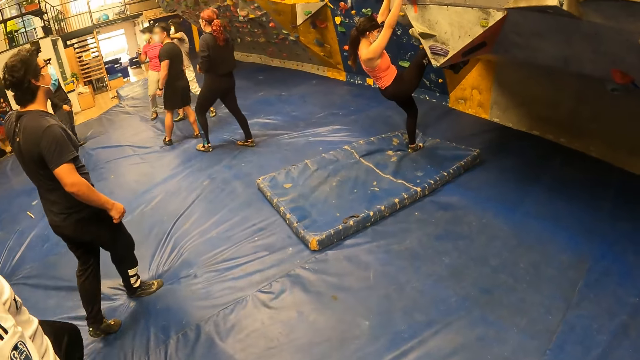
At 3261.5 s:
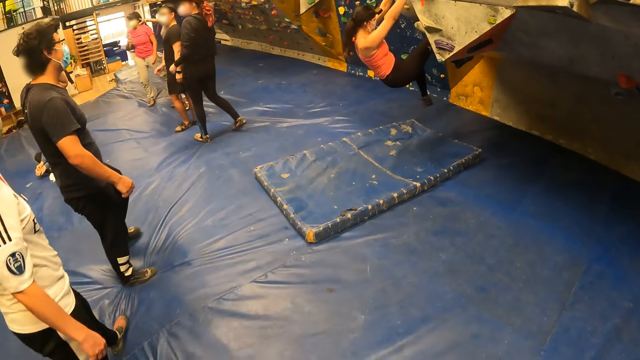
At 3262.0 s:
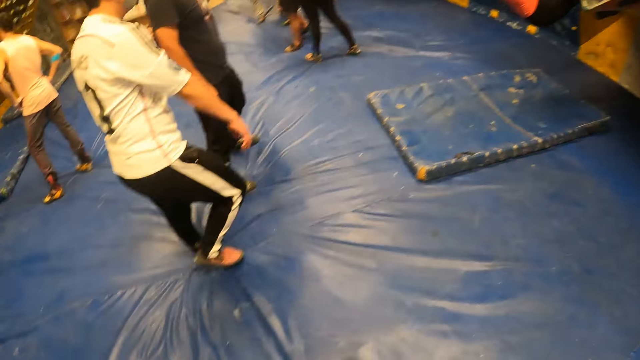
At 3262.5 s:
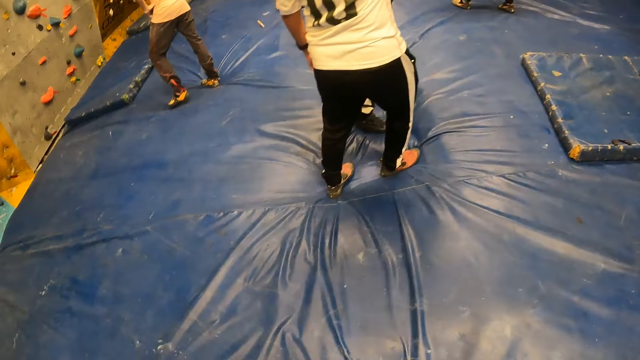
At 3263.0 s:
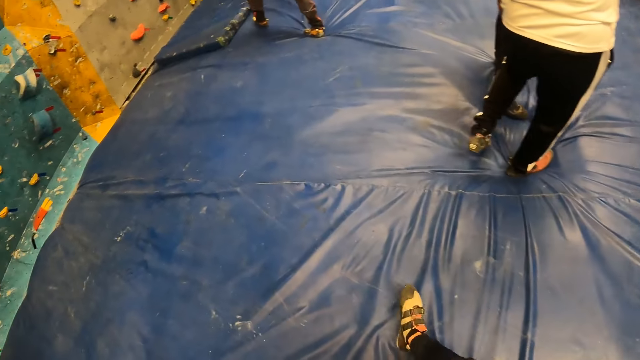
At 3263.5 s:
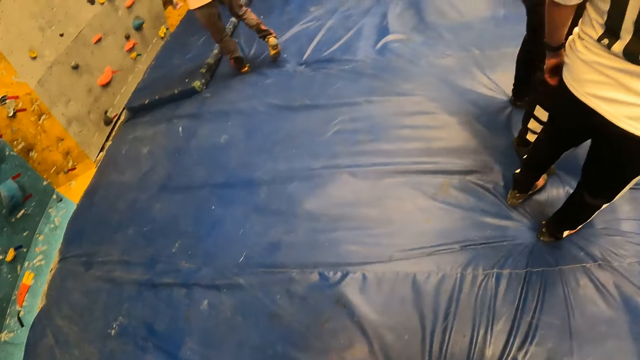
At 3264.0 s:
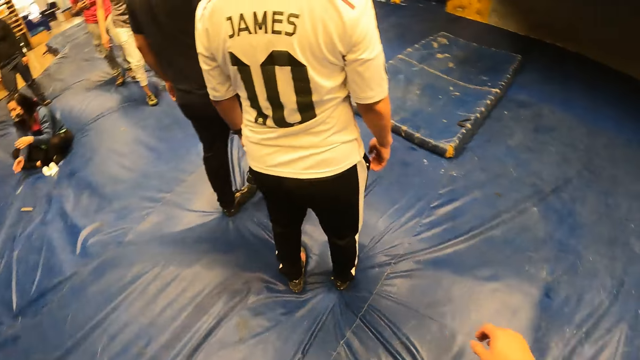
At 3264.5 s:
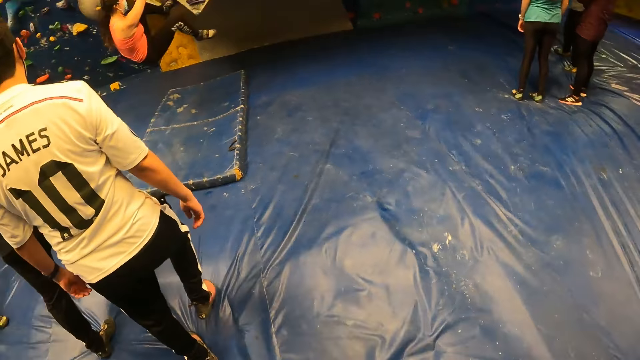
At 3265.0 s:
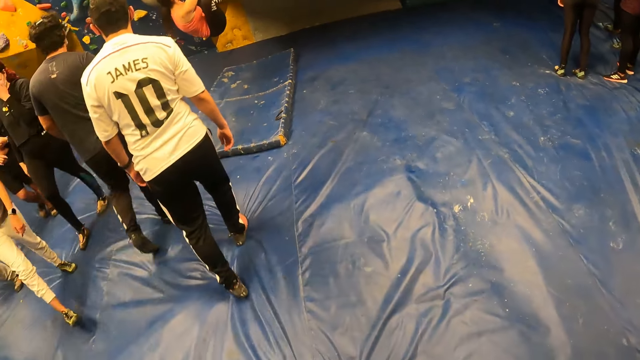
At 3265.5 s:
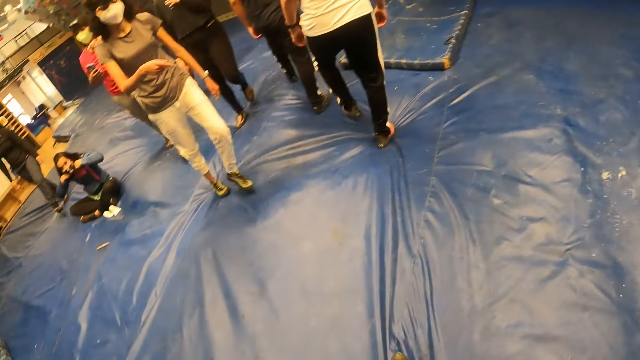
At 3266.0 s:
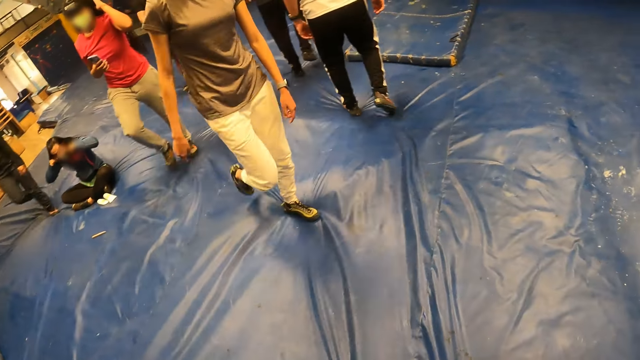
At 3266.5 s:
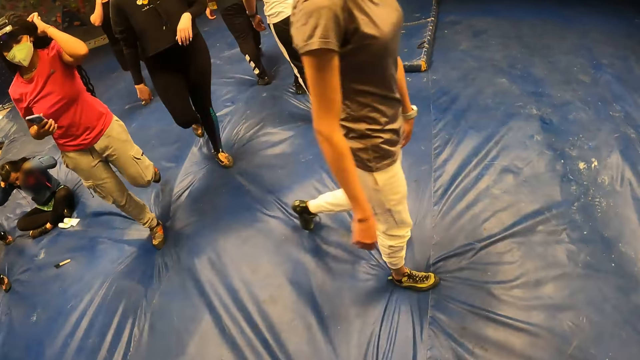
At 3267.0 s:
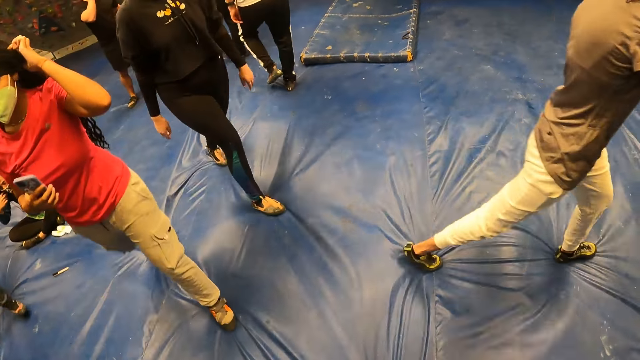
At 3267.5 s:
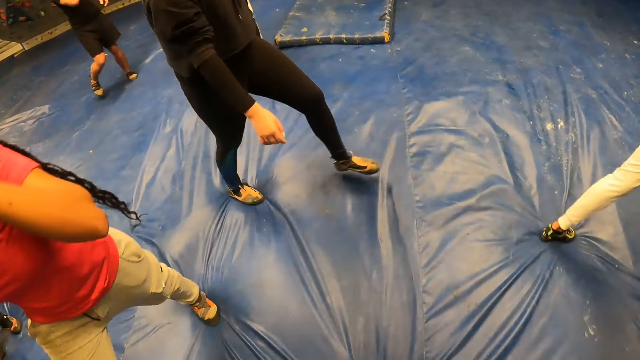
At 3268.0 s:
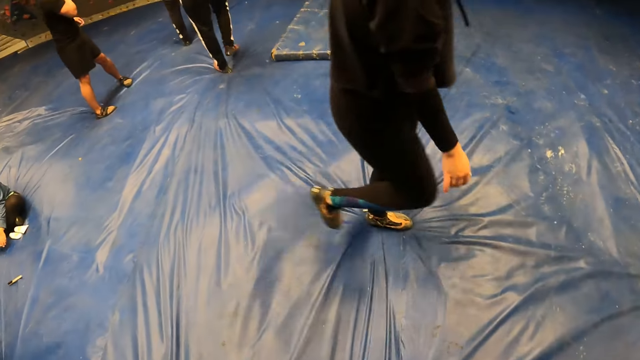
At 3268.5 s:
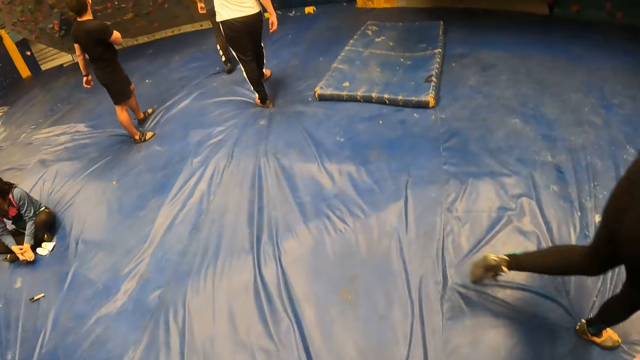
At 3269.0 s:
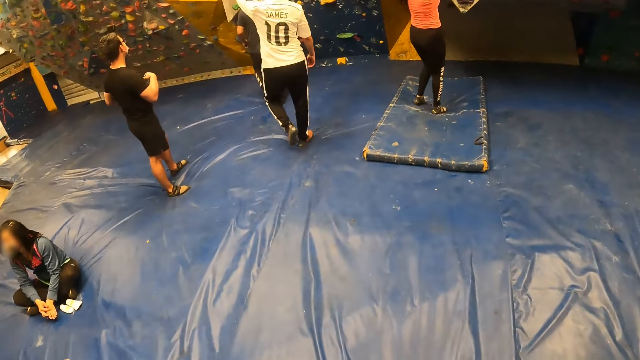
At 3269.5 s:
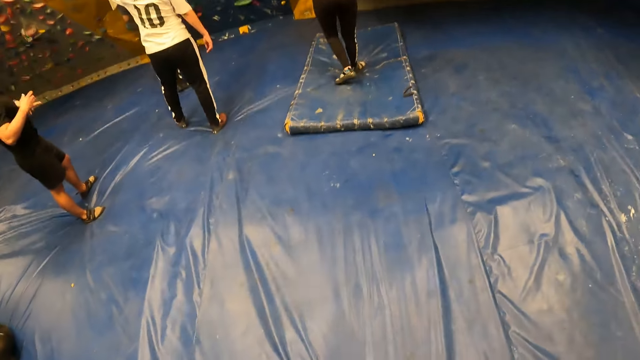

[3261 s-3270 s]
A woman climbs the rock game. A man walks around. The camera wearer walks around. The man walks around. Another woman walks around. A third woman walks around. A fourth woman walks around. The first woman jumps down from the wall on the foam.

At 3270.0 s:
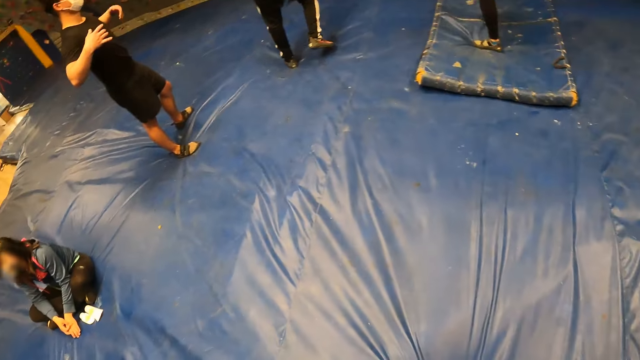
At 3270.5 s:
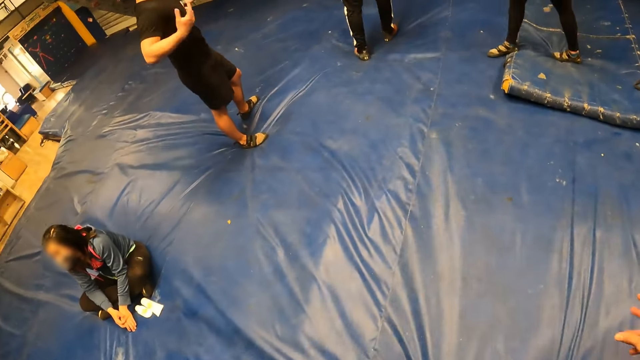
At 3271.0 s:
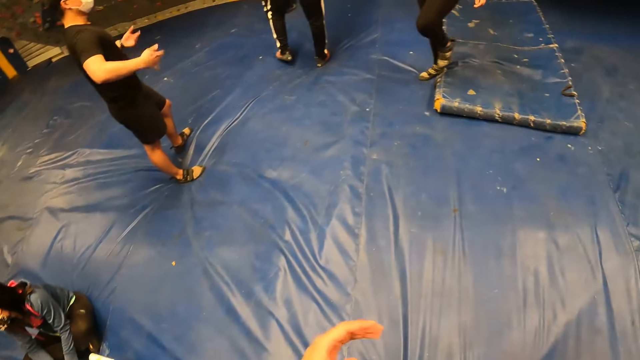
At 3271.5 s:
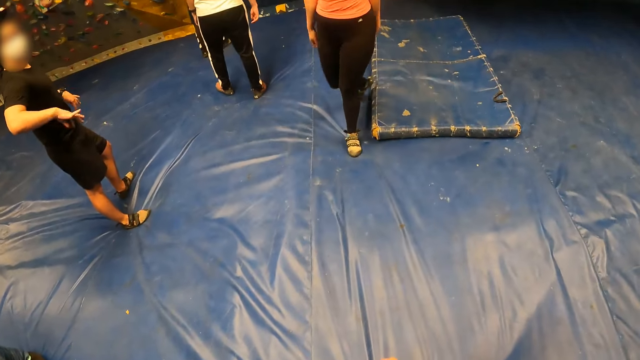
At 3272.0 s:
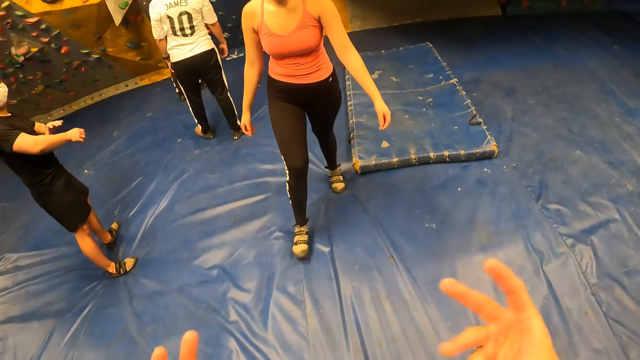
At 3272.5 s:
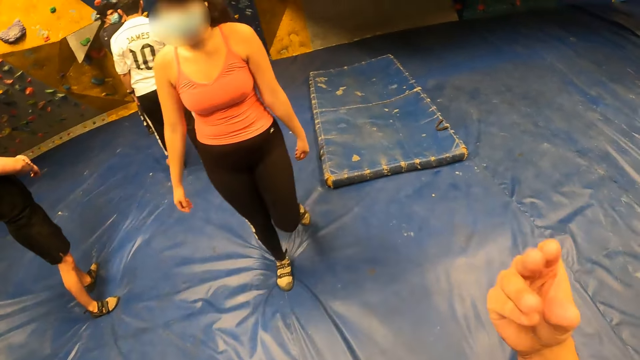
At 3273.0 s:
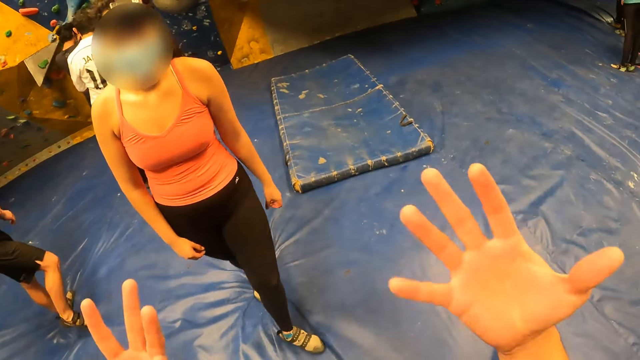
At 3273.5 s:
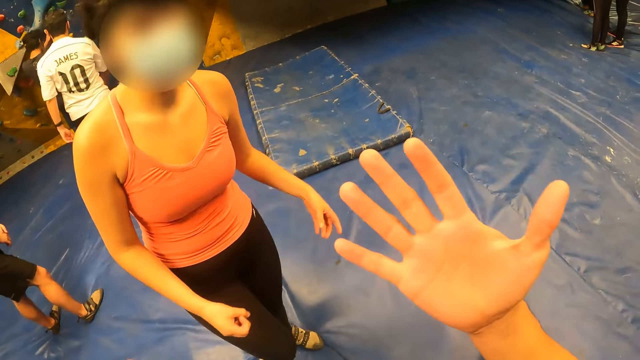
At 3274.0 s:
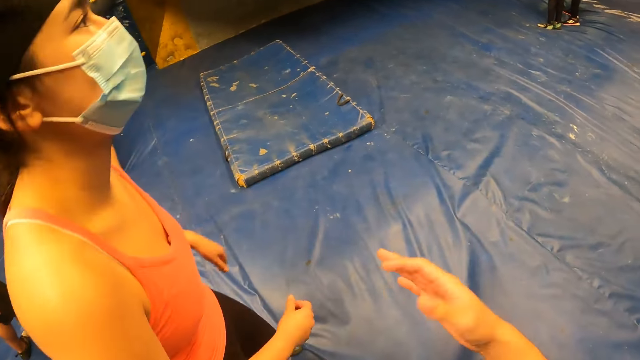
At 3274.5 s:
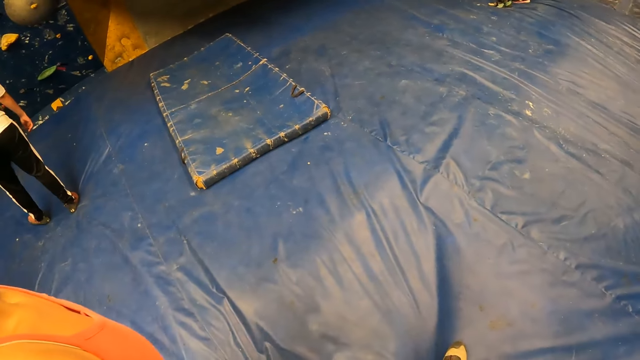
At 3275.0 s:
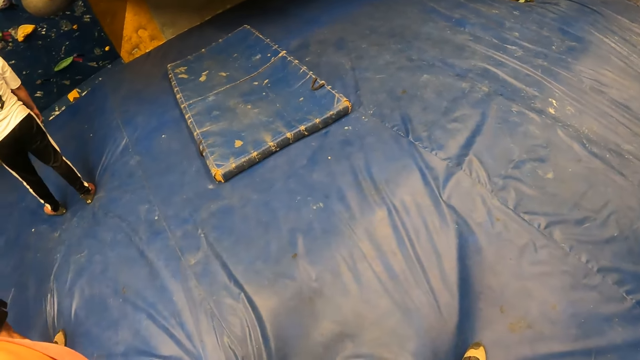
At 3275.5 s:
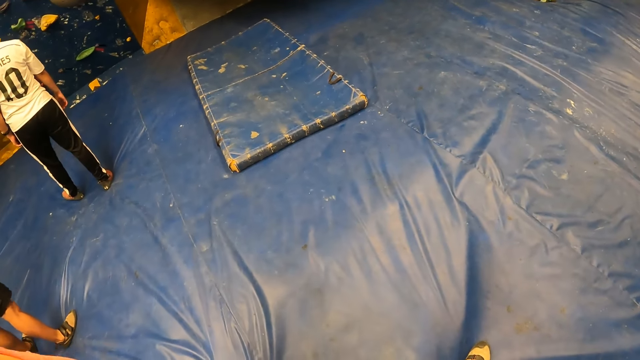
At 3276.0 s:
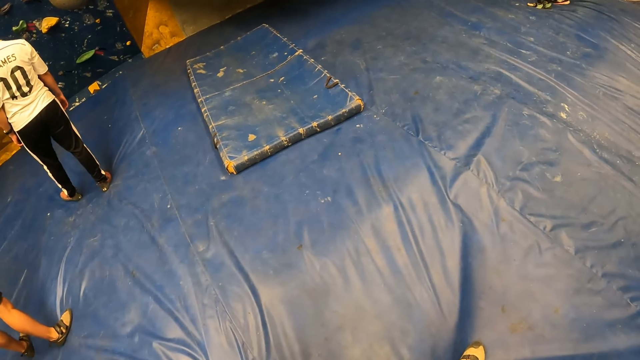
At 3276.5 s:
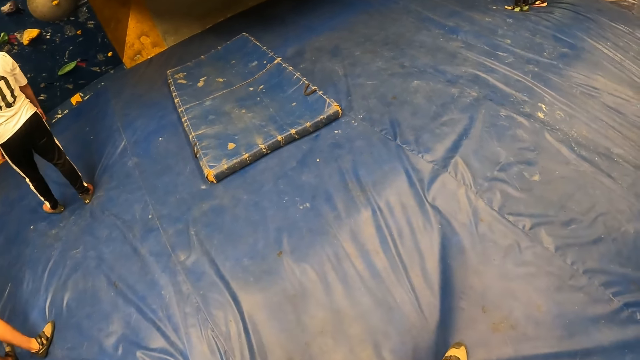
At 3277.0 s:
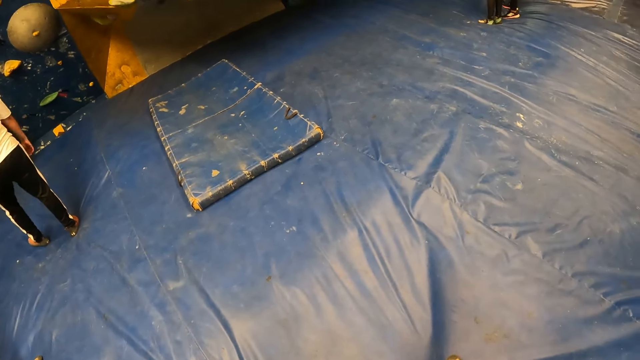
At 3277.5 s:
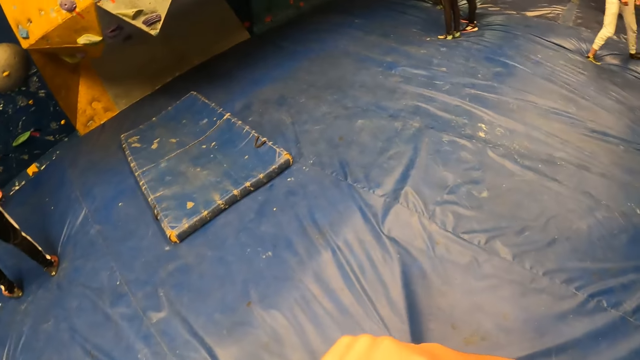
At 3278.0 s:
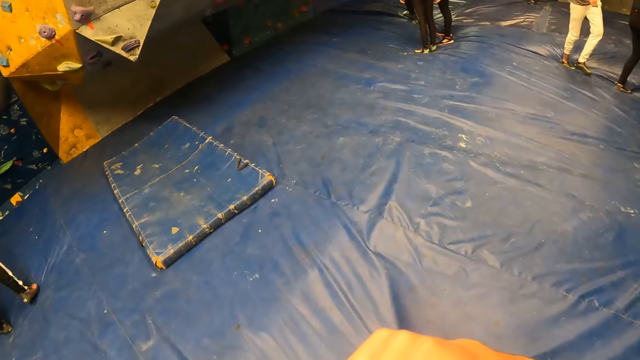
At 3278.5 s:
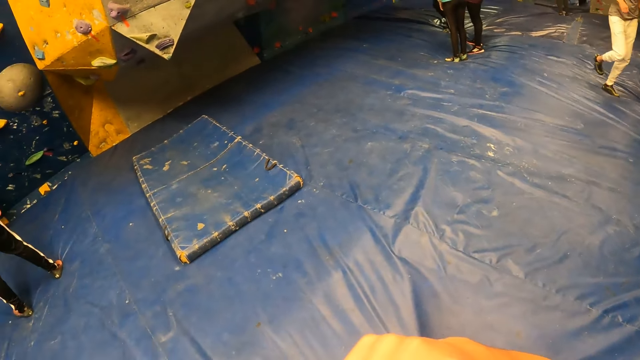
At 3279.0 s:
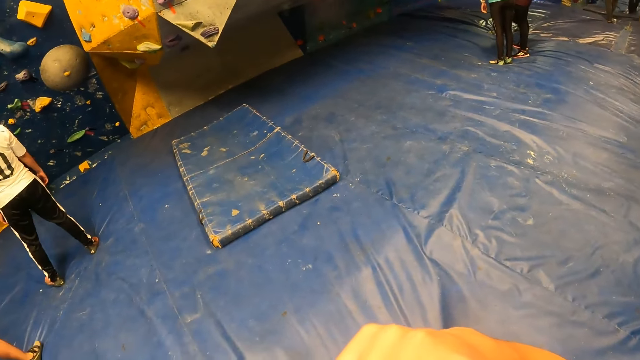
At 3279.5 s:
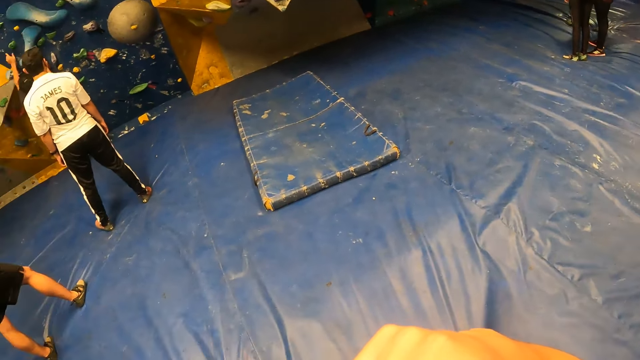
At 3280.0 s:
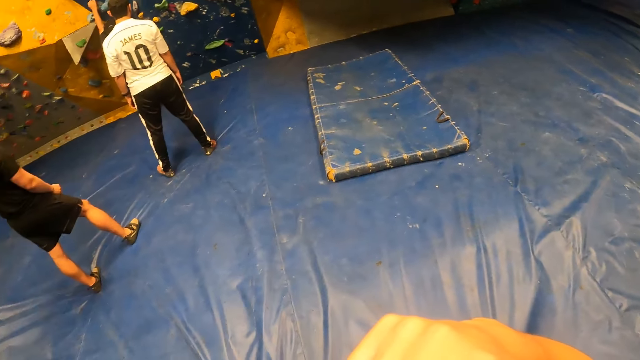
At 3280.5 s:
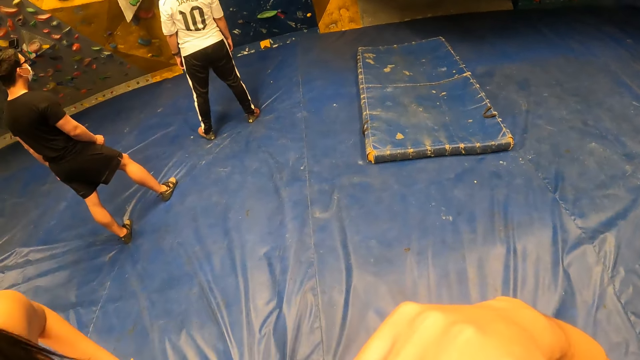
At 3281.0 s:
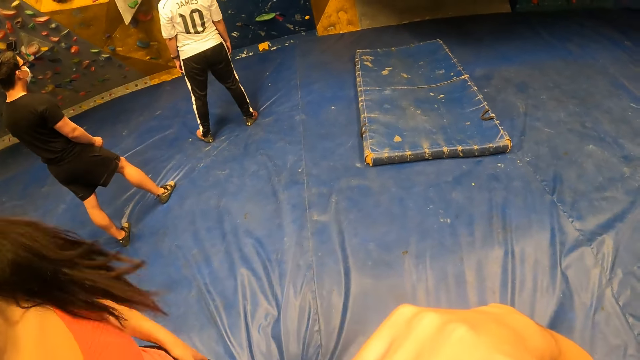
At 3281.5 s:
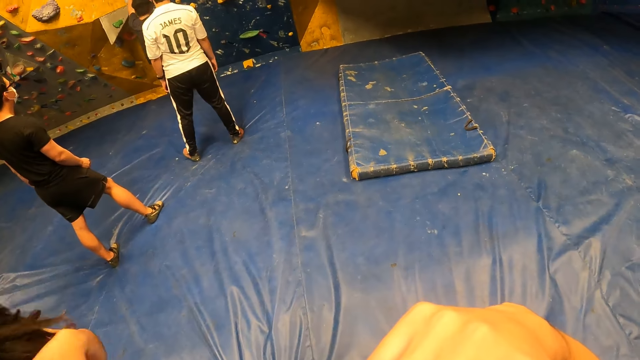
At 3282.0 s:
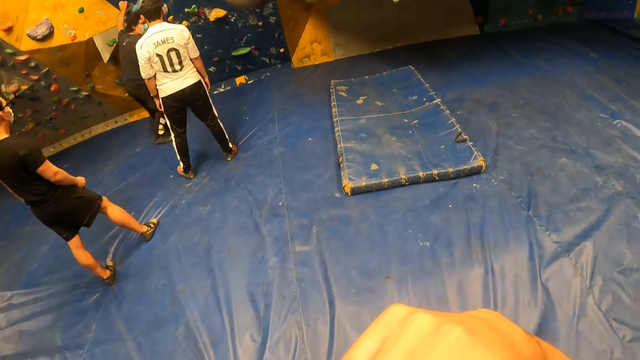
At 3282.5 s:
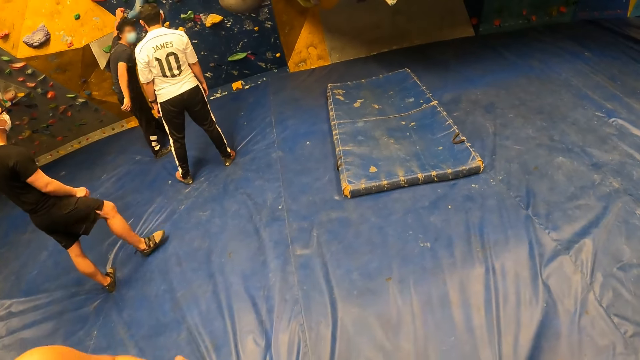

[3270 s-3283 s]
A man shakes the hands. A woman walks around. The camera wearer moves the hands. They converse with the woman. The woman looks around. The camera wearer looks around. Another man walks around. The camera wearer looks around.
